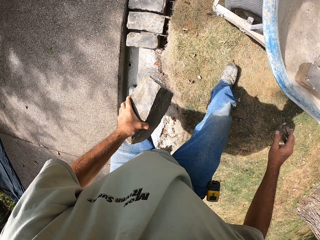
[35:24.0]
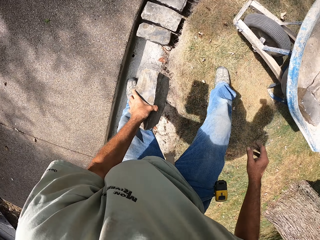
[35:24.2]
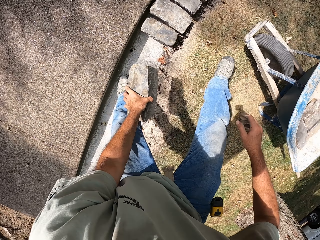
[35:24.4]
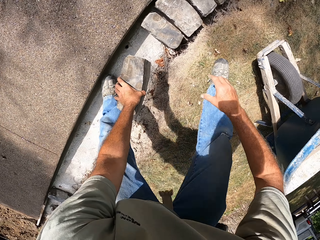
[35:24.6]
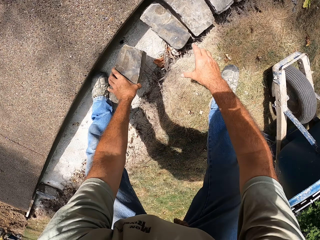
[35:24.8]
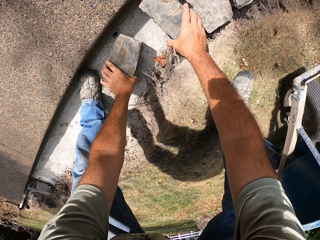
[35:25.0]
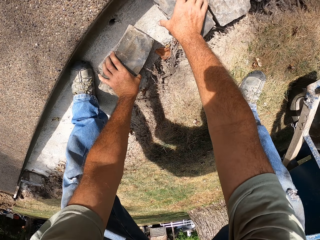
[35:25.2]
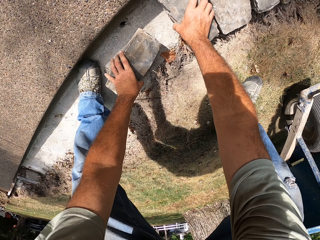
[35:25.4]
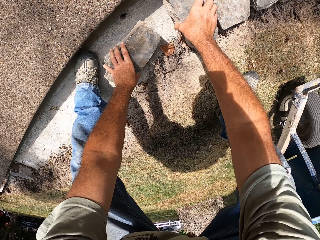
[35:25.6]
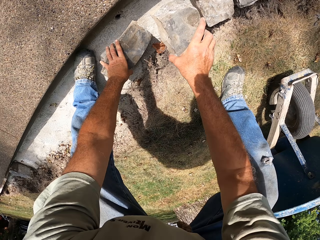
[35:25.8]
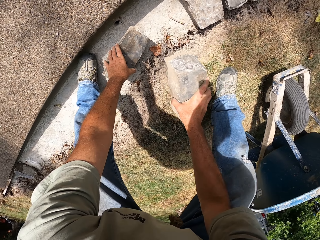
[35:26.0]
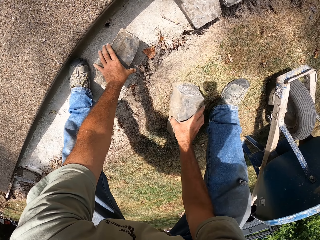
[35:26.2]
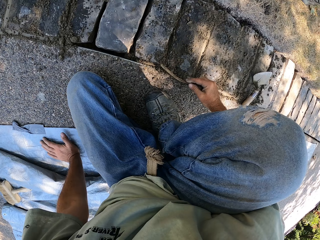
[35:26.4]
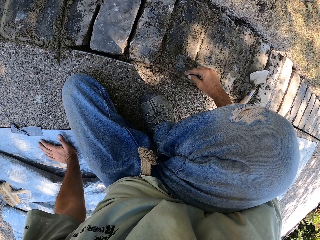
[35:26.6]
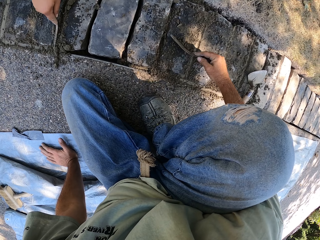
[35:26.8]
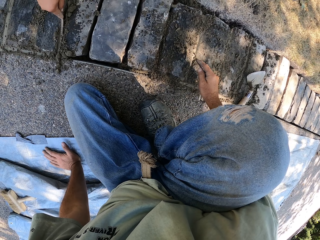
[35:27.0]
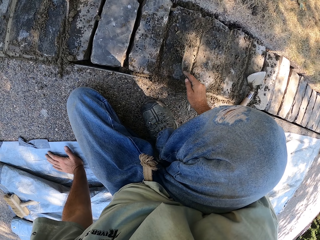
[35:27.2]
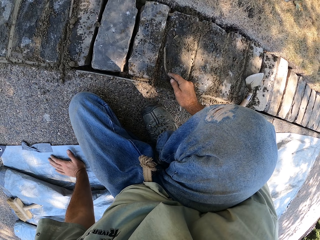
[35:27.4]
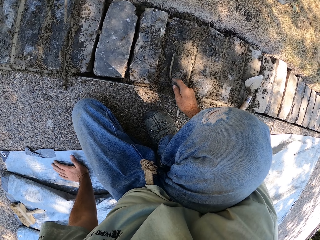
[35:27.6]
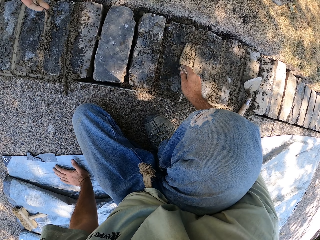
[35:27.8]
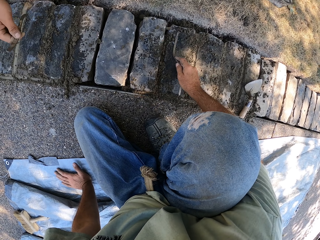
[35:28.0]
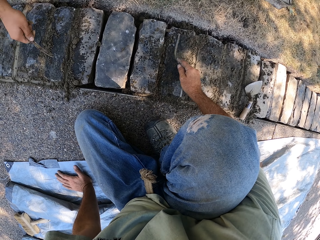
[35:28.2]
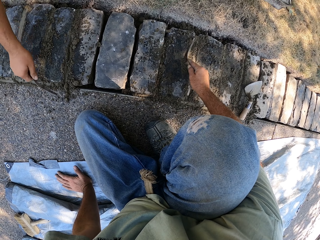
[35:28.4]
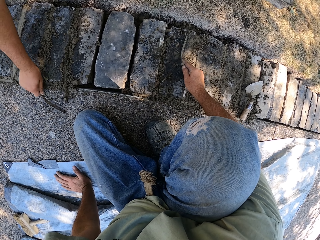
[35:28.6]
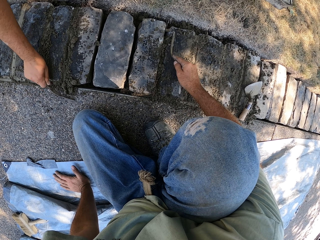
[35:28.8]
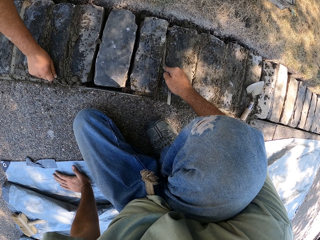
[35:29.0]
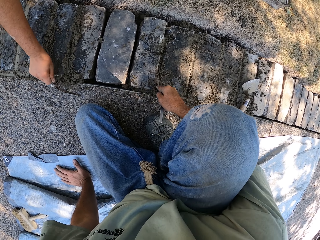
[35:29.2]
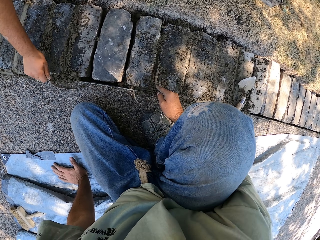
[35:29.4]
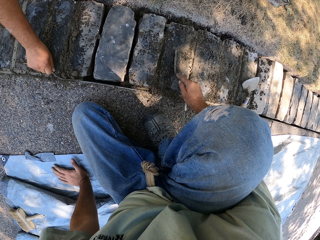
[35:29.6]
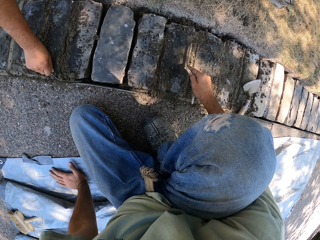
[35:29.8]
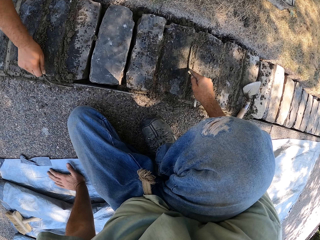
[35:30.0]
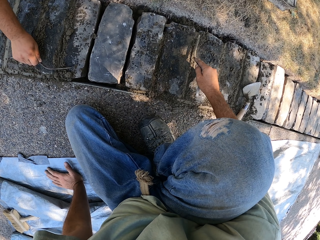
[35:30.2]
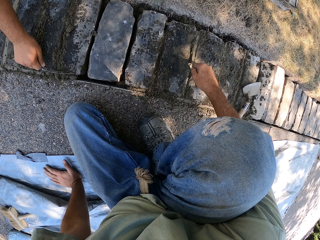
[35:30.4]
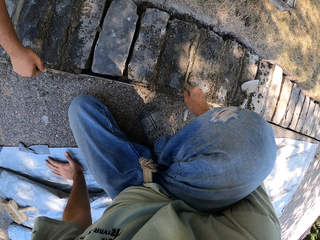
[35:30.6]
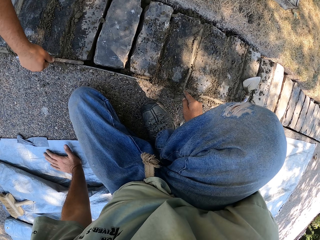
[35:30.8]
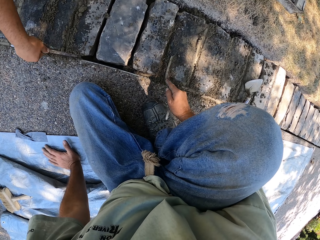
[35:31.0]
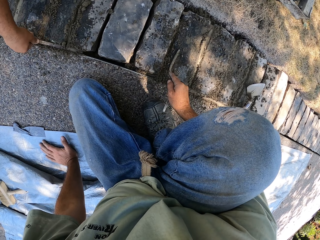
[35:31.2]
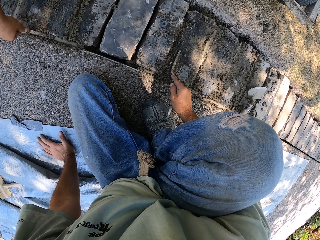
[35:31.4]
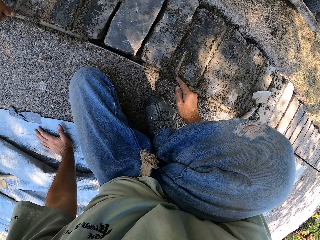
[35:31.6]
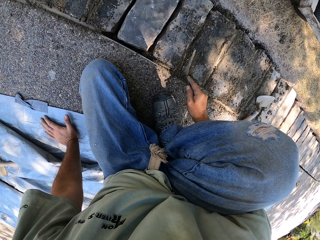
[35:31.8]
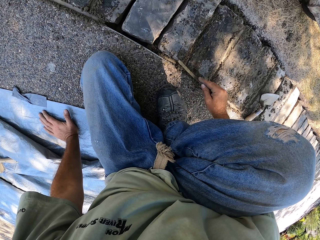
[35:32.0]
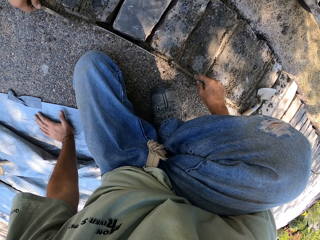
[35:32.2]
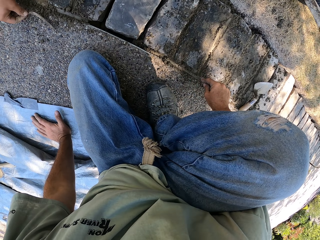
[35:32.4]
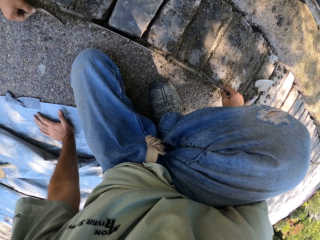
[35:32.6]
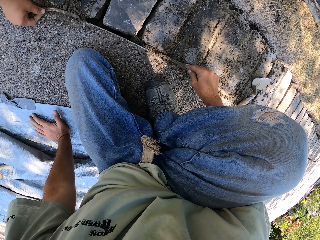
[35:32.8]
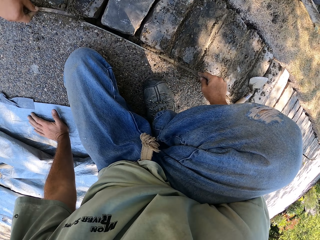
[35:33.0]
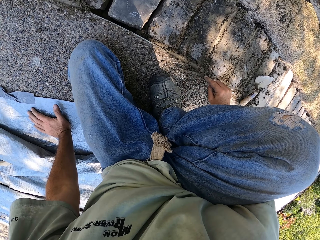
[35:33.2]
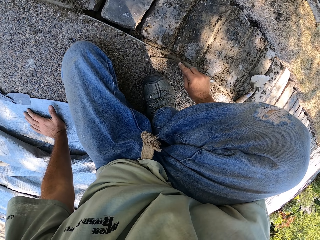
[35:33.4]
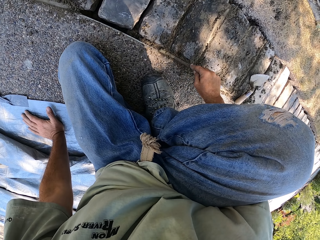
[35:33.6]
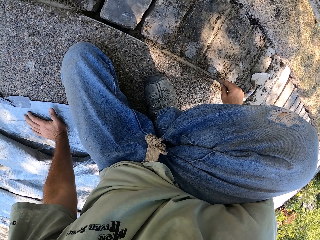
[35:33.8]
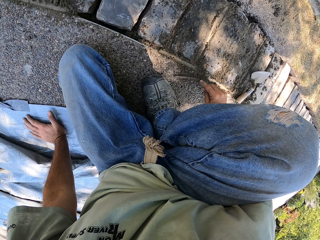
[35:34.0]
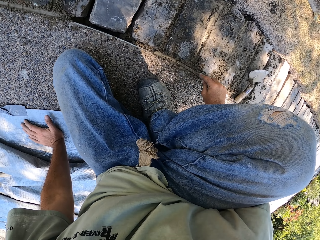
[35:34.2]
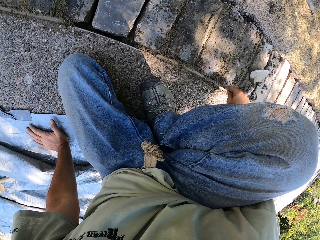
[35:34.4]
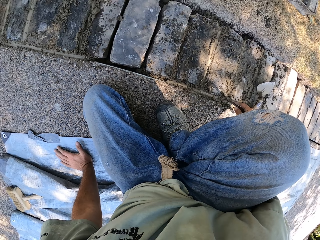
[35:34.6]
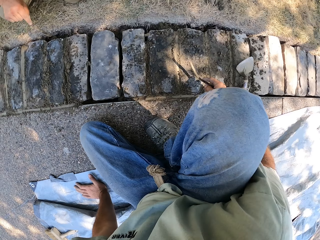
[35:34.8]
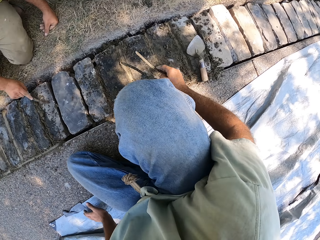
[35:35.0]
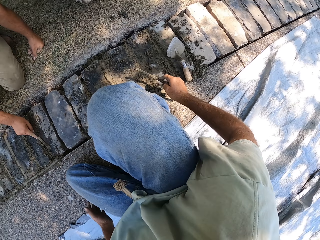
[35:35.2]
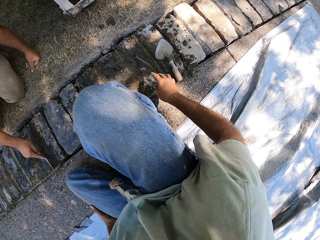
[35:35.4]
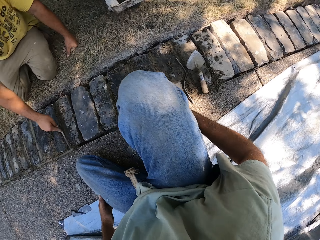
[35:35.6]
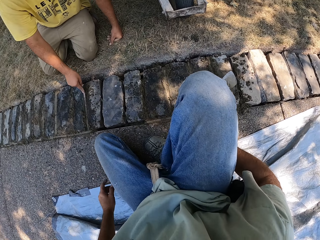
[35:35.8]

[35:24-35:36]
The camera wearer puts the brick on the basement foundation. They pick up the brick. They level the concrete. They put the sand between the bricks. A person levels the concrete. The camera wearer levels the concrete.

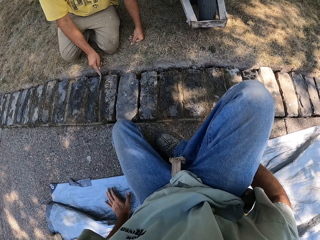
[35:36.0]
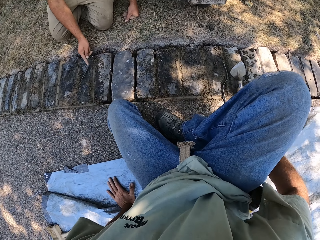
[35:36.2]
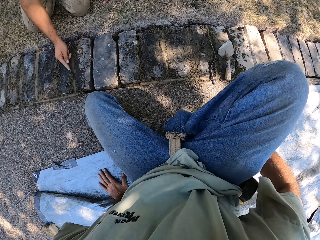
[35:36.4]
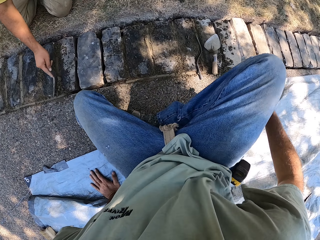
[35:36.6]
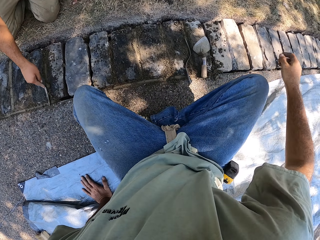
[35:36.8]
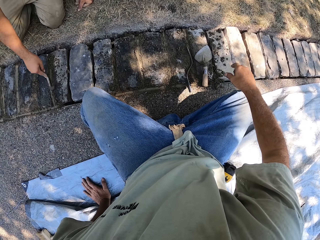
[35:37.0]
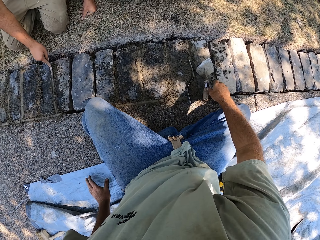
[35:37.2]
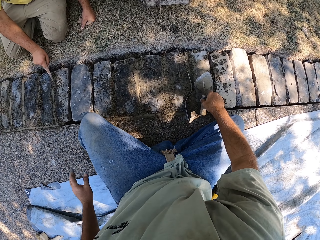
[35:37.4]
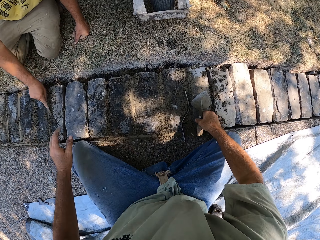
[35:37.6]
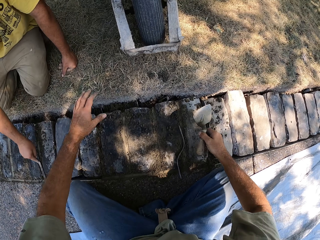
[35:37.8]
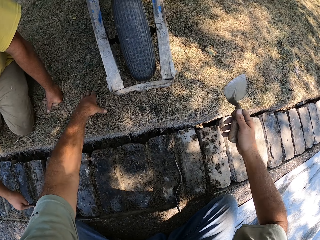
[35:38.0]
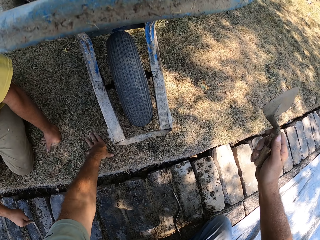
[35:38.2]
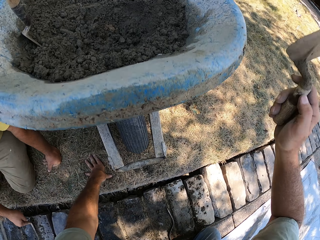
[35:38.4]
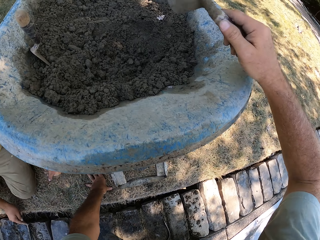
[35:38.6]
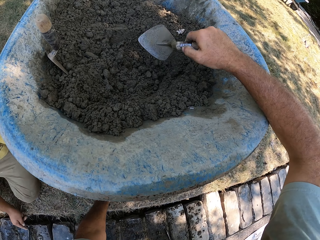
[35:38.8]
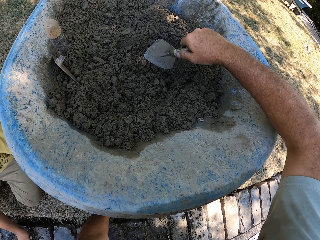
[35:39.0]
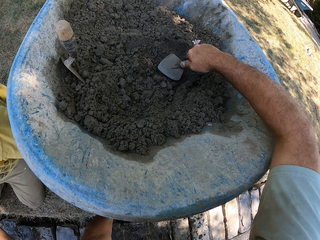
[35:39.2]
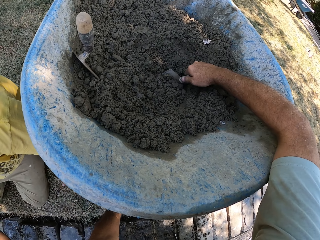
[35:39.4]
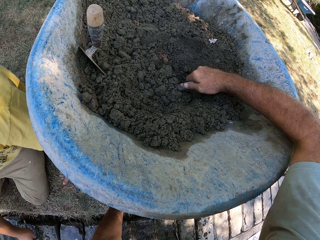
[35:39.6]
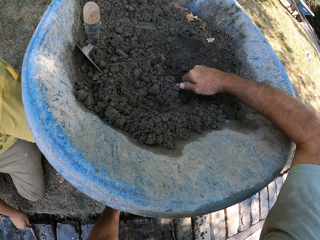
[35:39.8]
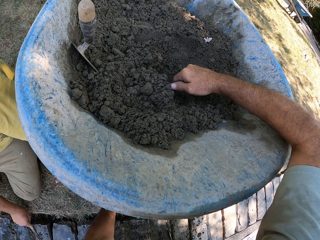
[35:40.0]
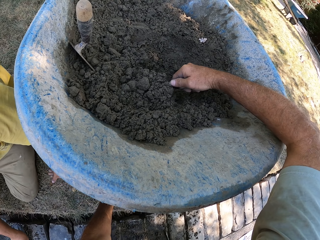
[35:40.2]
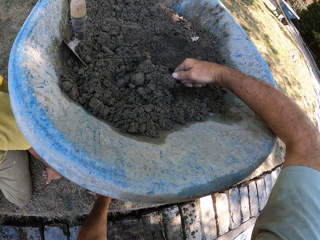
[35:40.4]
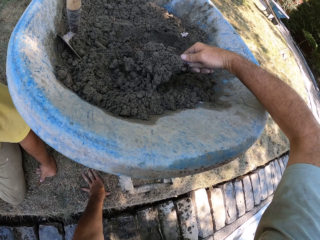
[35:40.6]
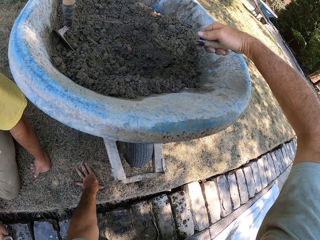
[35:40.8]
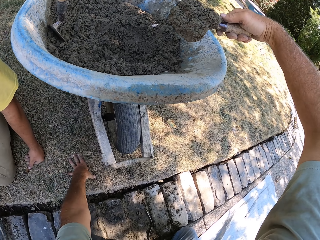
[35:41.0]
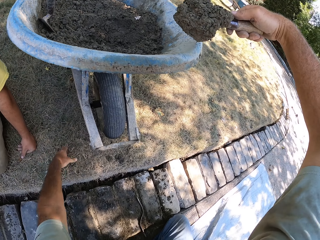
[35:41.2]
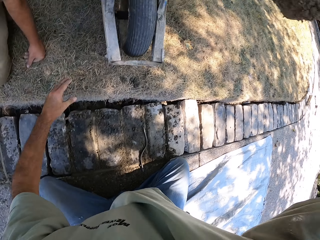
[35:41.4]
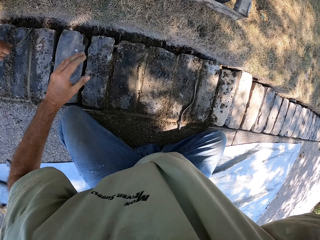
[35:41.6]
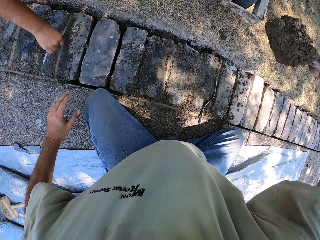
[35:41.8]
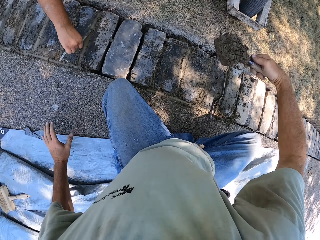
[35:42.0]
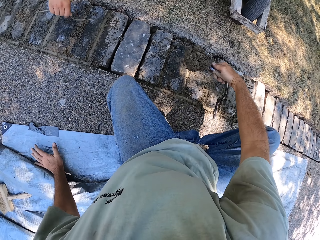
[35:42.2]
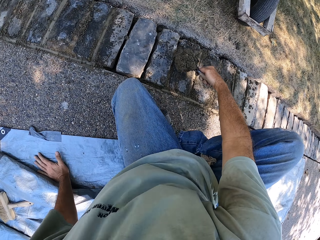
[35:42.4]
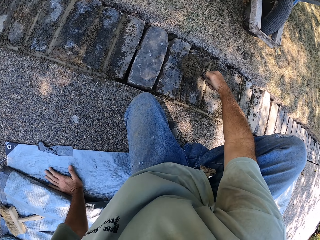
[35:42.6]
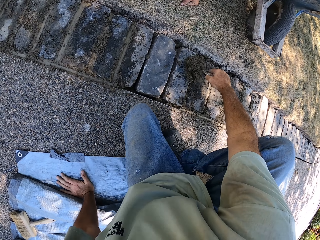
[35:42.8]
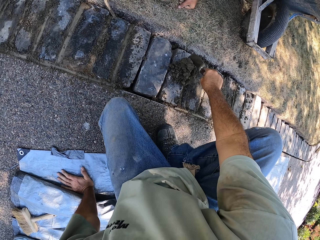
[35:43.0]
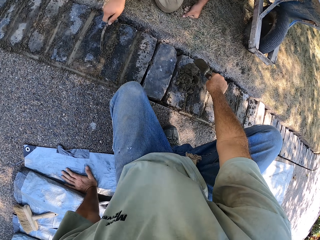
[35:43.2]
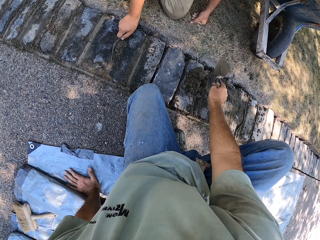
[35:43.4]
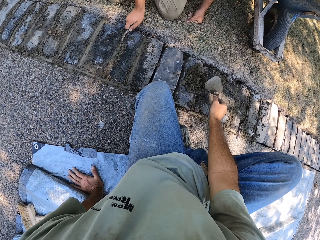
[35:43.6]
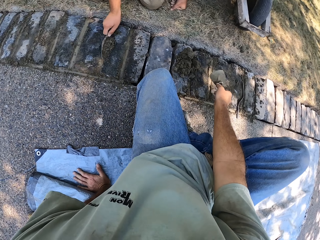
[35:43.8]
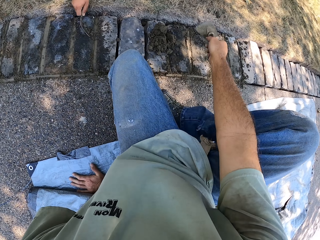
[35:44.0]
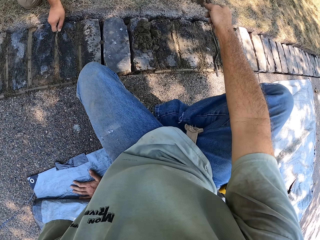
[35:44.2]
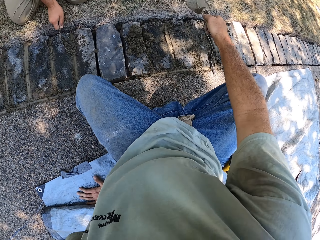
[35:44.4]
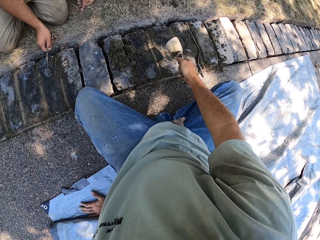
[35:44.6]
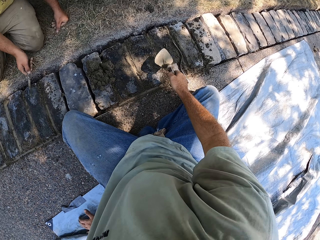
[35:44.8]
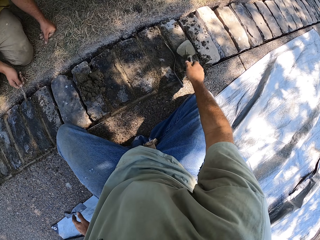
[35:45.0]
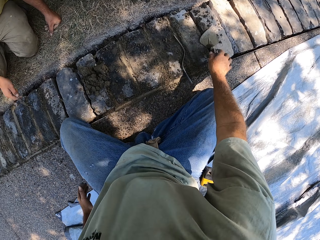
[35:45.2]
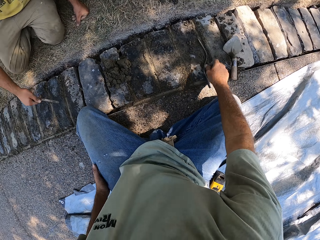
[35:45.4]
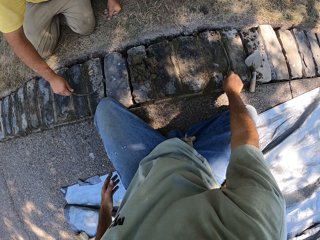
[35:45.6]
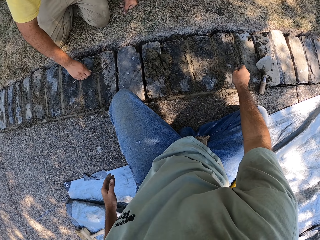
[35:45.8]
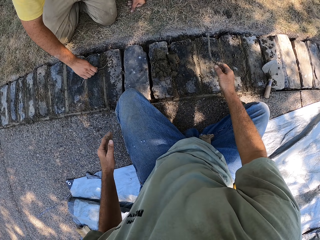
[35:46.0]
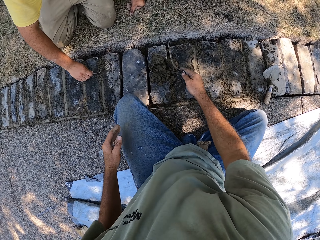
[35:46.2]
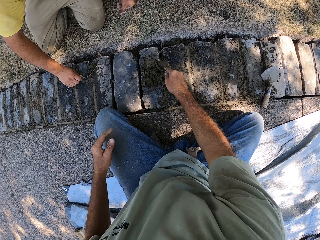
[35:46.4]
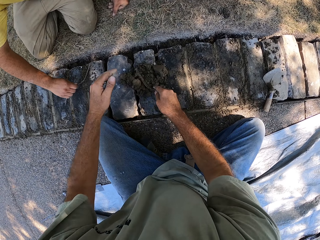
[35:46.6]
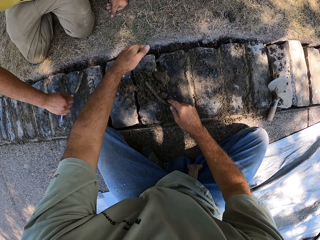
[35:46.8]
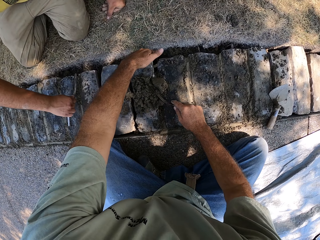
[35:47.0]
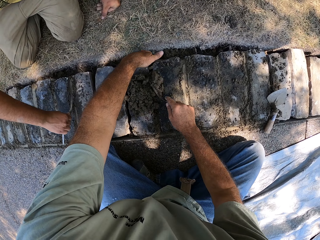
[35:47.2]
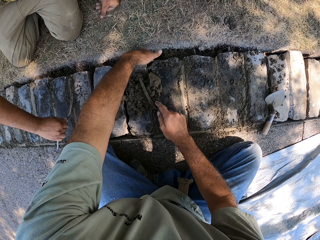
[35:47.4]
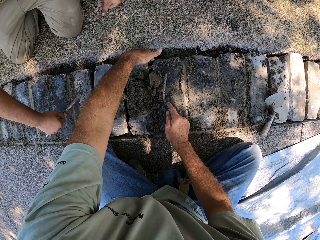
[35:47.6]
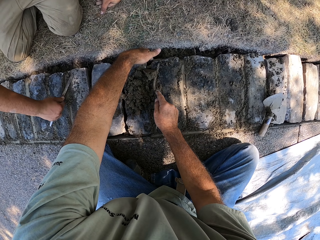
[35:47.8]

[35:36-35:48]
A person levels the concrete. The camera wearer picks up the trowel. They scoop the sand from the wheelbarrow. They put the sand between the bricks. The person levels the concrete. The camera wearer puts the trowel on the bricks. They pick up the trowel.
